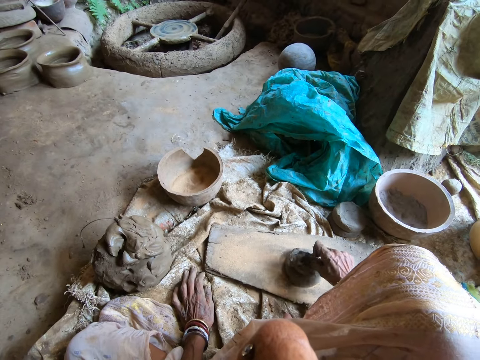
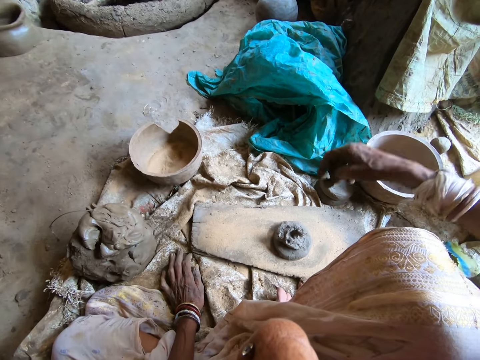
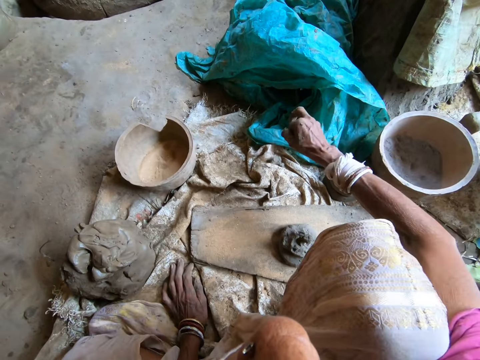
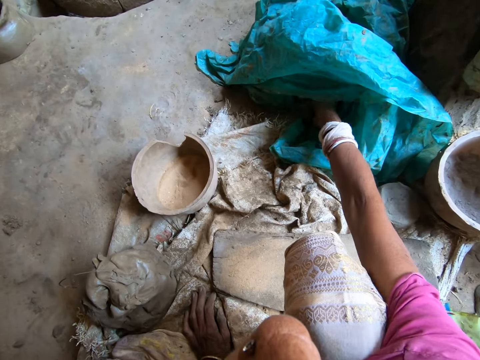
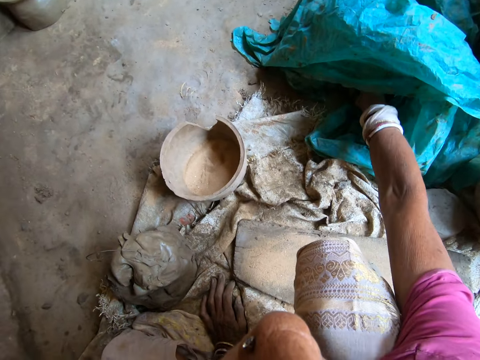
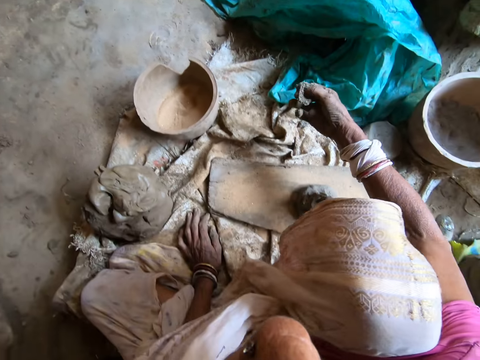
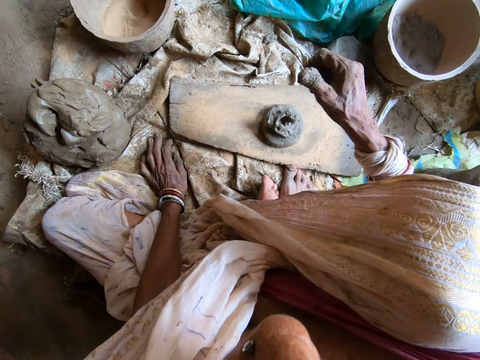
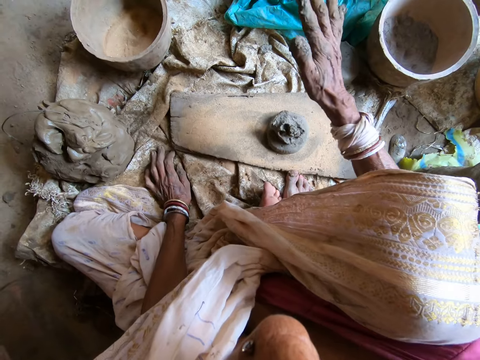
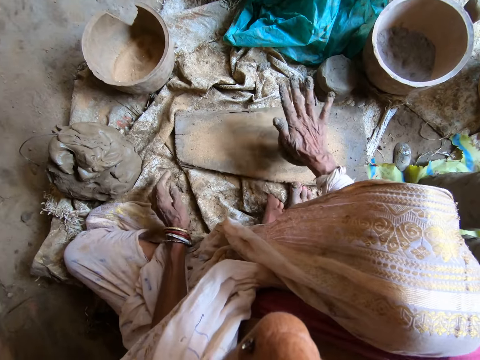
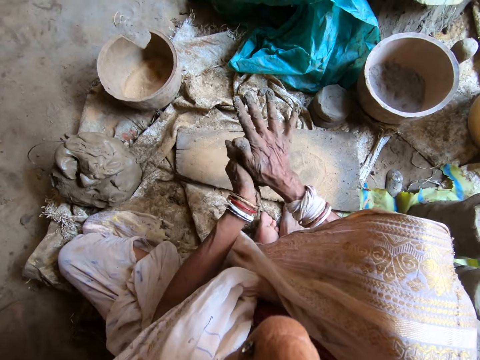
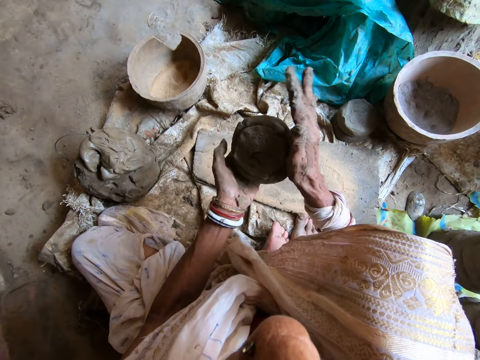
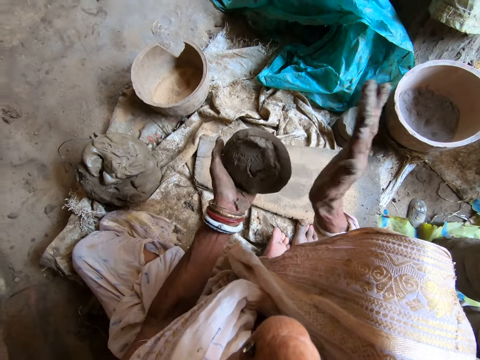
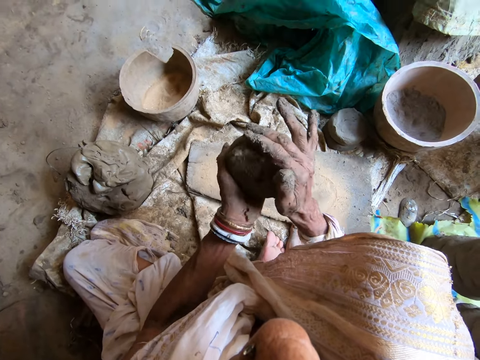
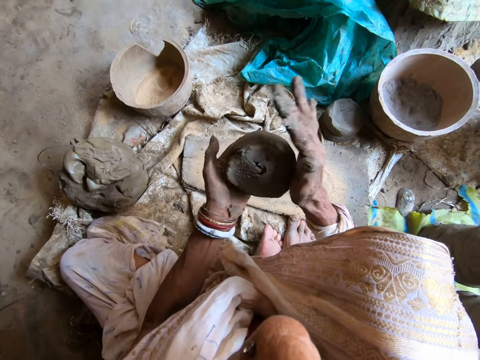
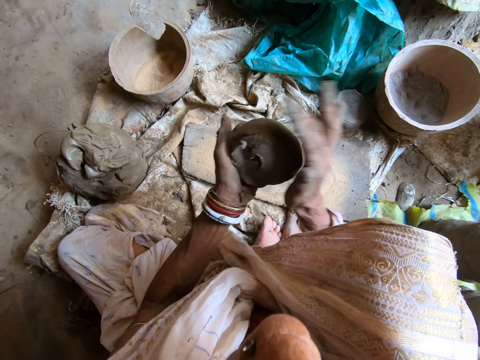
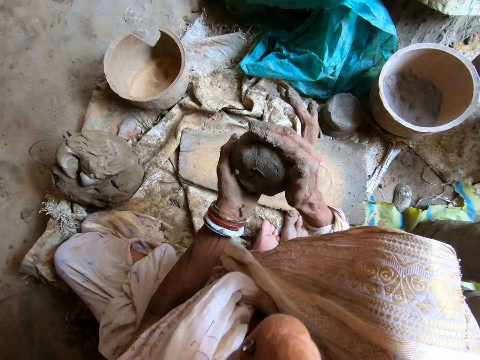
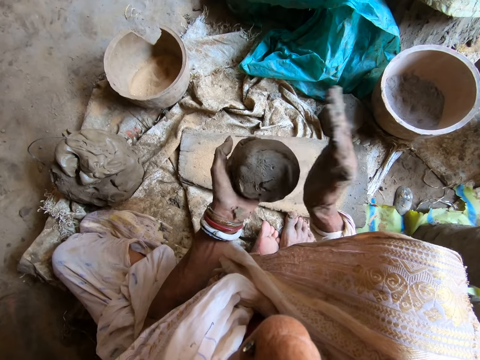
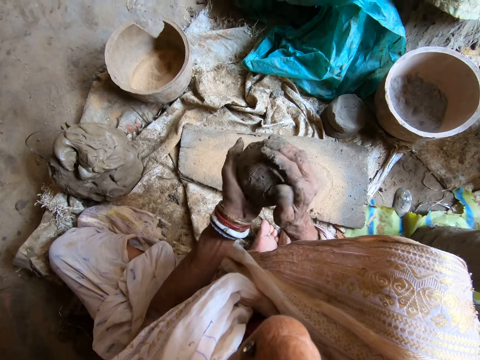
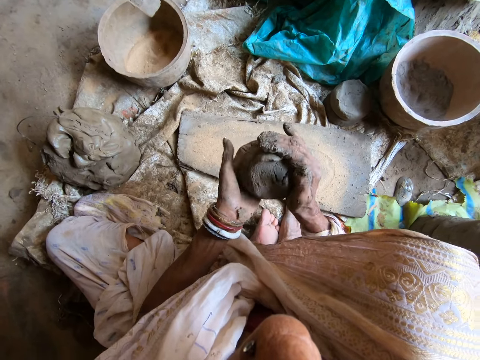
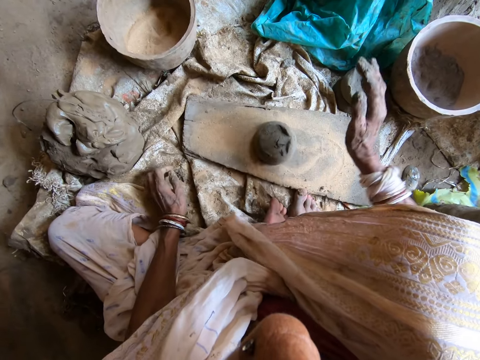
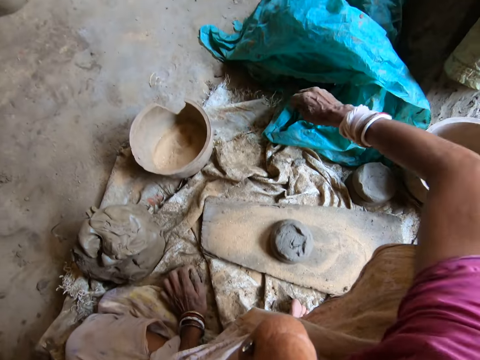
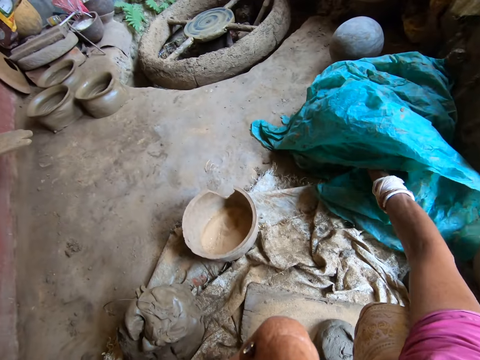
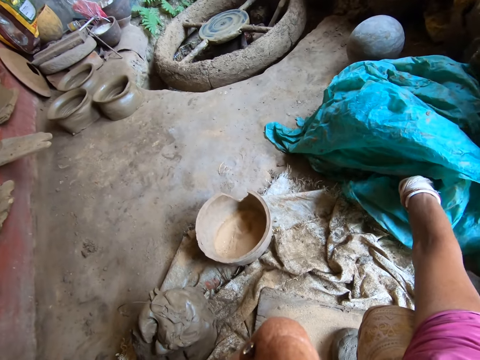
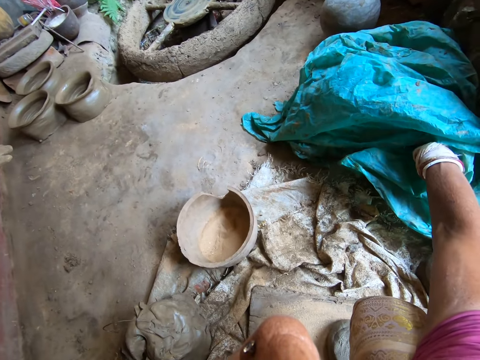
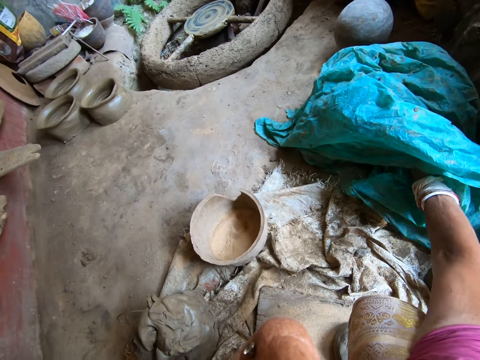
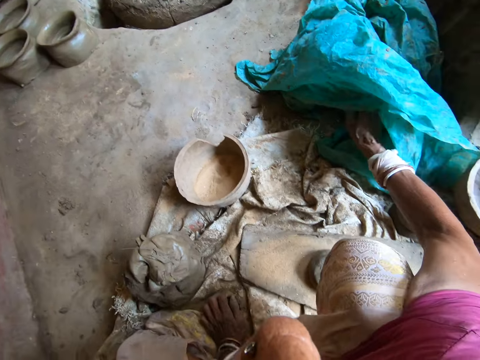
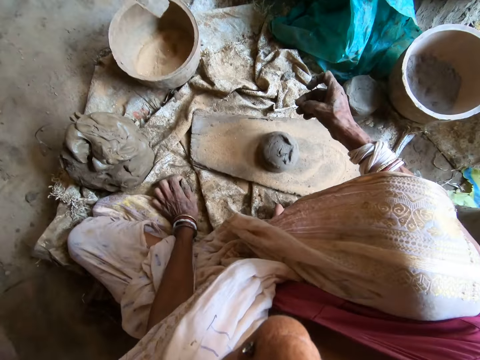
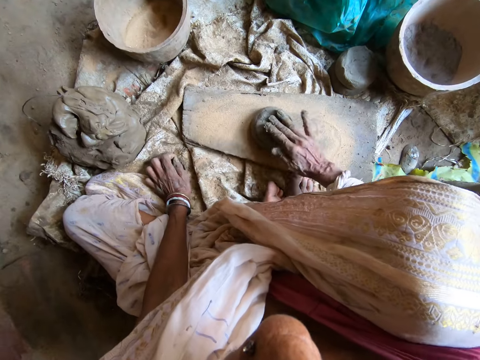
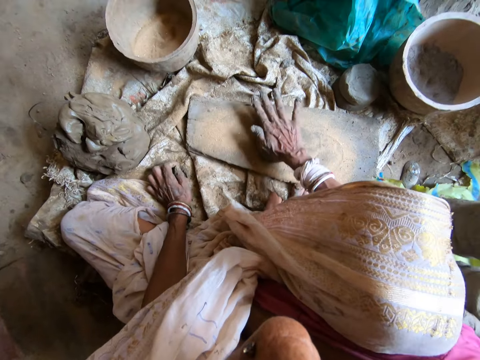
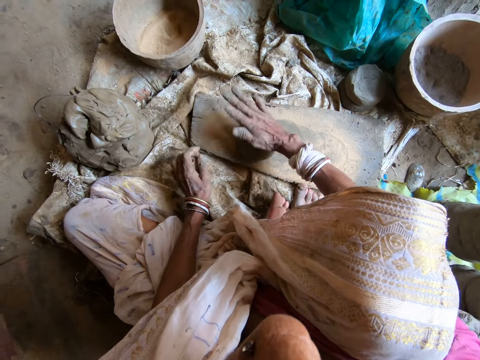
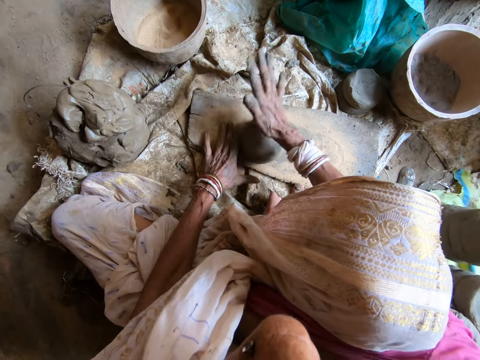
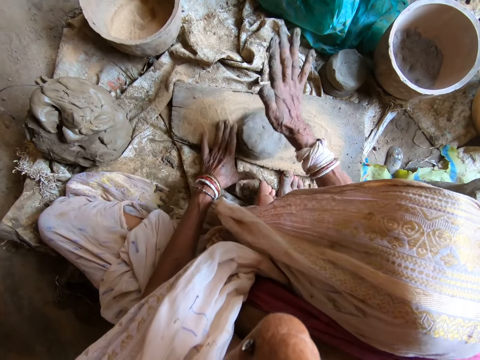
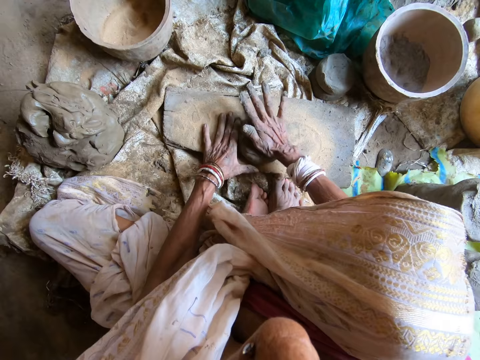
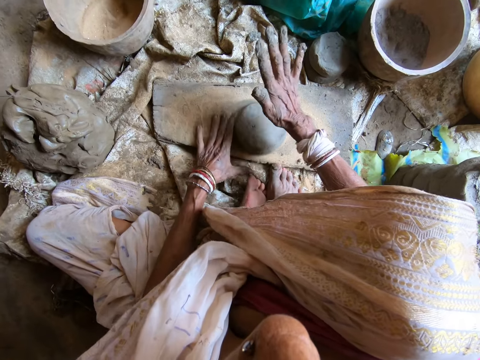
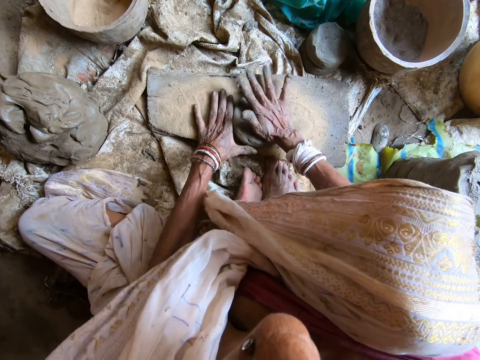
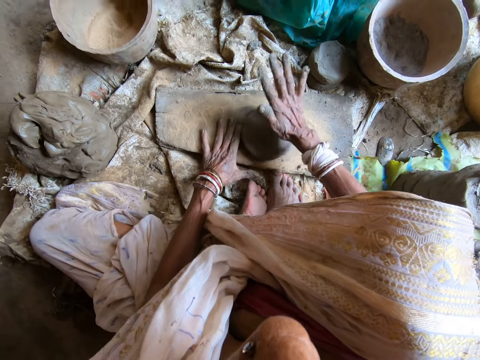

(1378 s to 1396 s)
The camera wearer shakes her hand. She puts her right hand into the plastic bag on the floor. She takes some clay from the plastic bag with her right hand. She cuts a piece of clay. She puts the clay on the clay on the wood or board with her right hand. She hits the clay on the wood with her right hand, with her palm. She takes the clay from the wood with her right hand. She takes the clay with her left hand from her right hand. She molds the clay to shape with her hands. She drops the clay on the wood with her right hand. She puts her right hand into the plastic bag on the floor. She cuts a piece of clay. She takes some clay from the plastic bag with her right hand. She puts the clay on the clay on the wood with her right hand. She hits the clay on the wood with her right hand, with her palm. She beats the clay on the wood to shape with her hands. She molds the clay on the board.

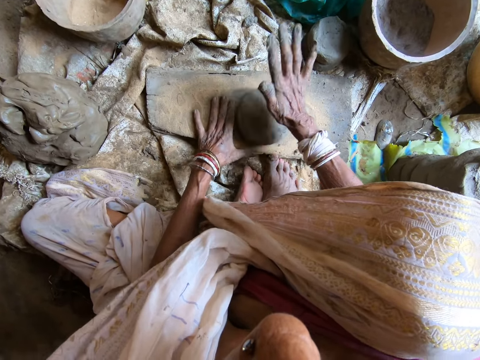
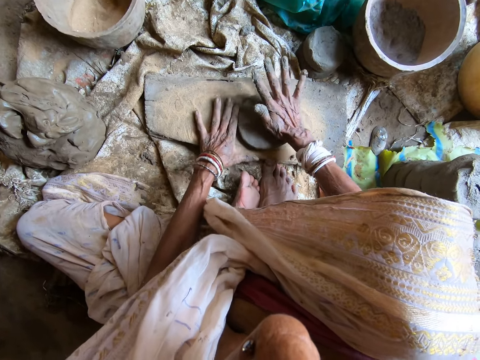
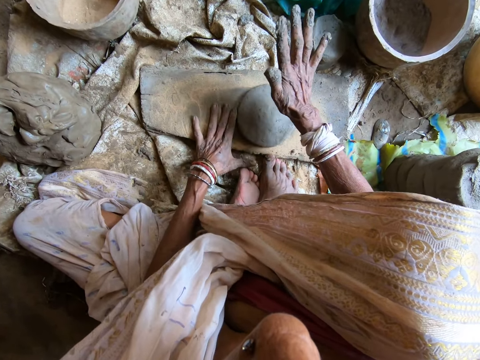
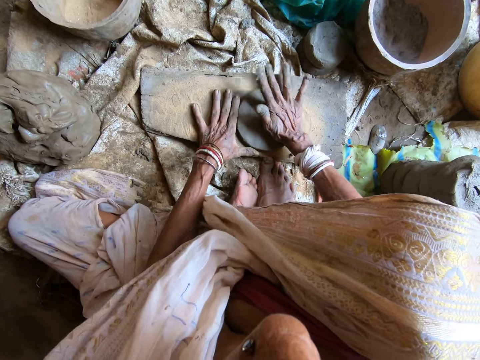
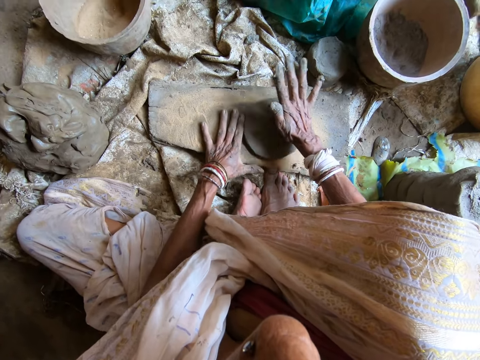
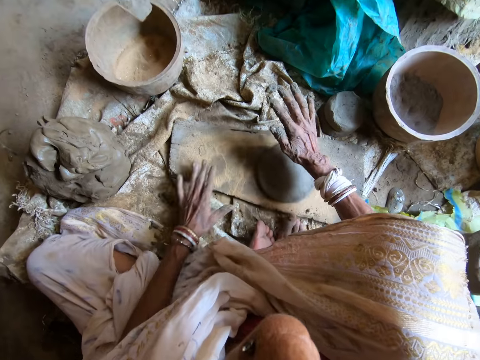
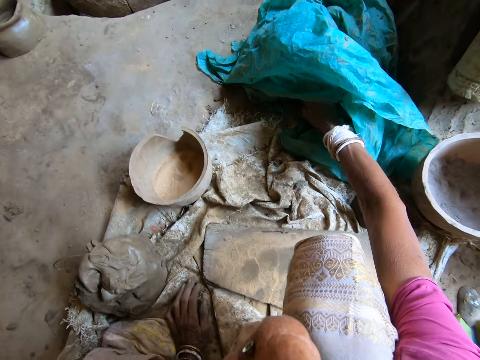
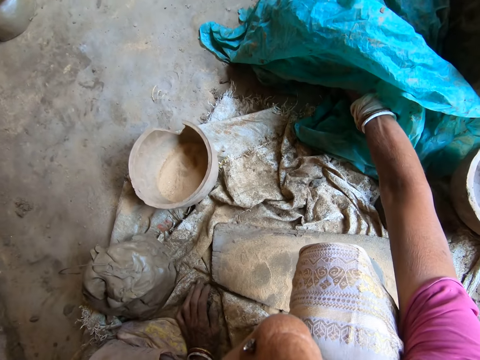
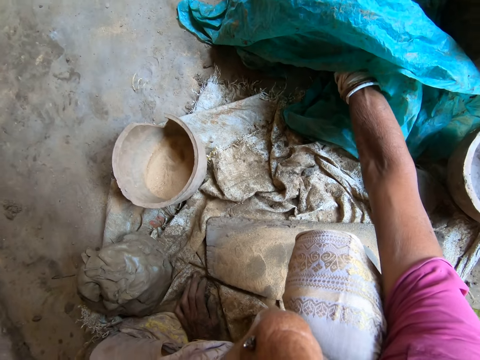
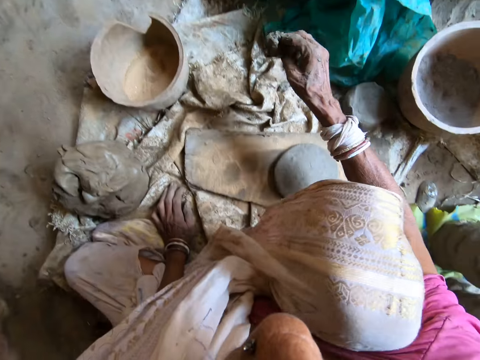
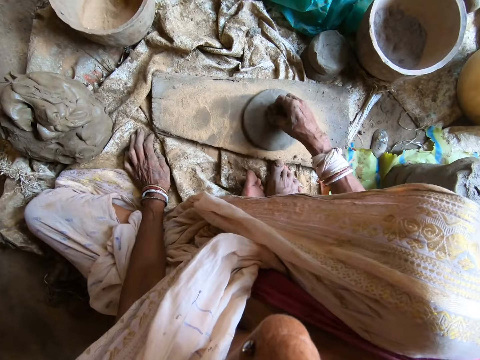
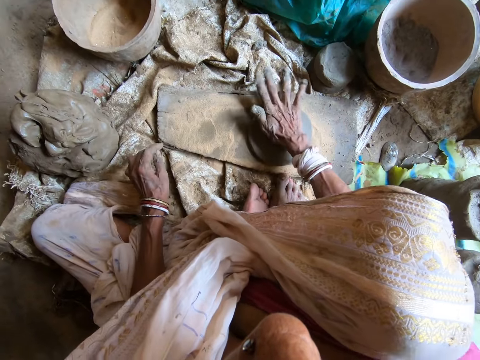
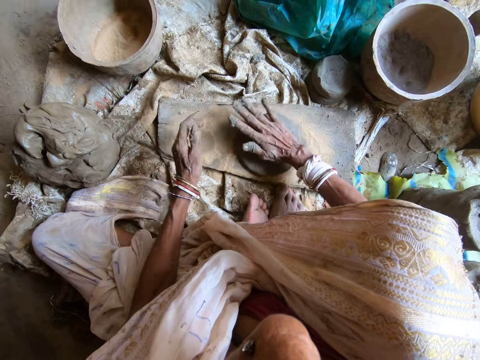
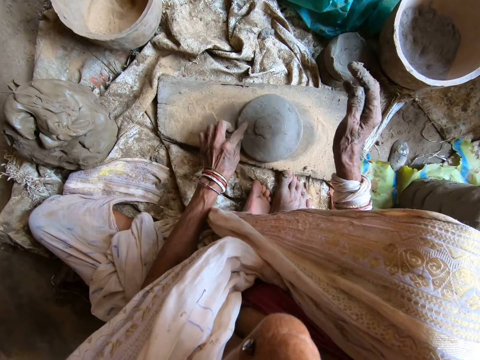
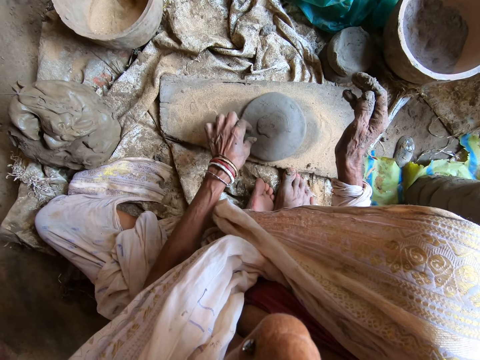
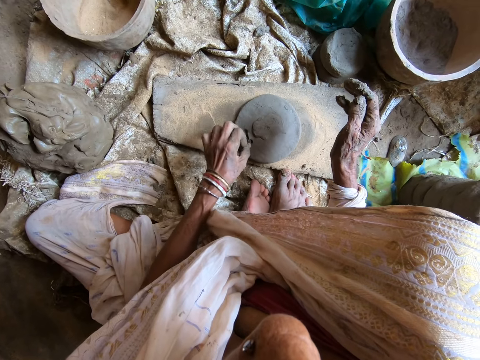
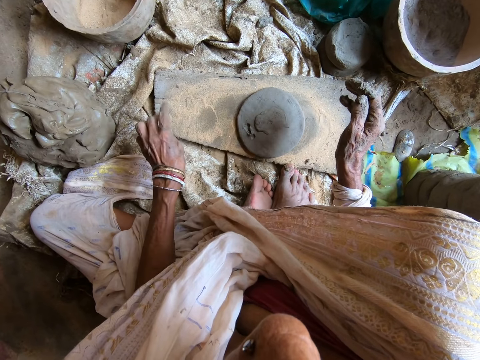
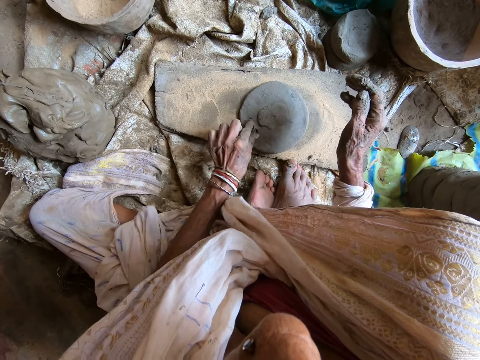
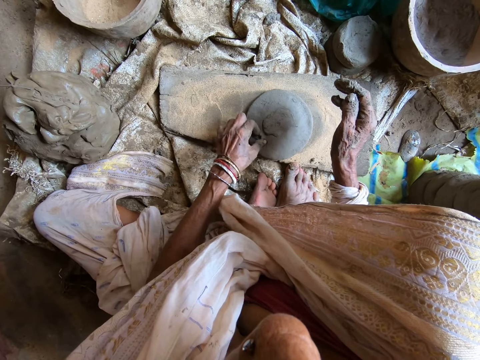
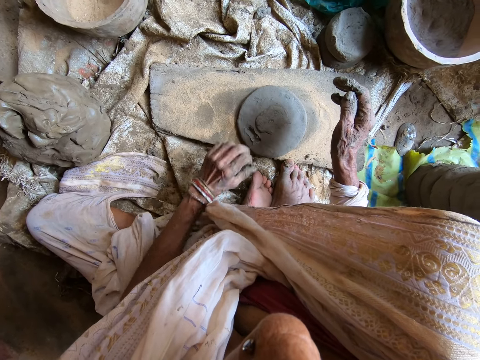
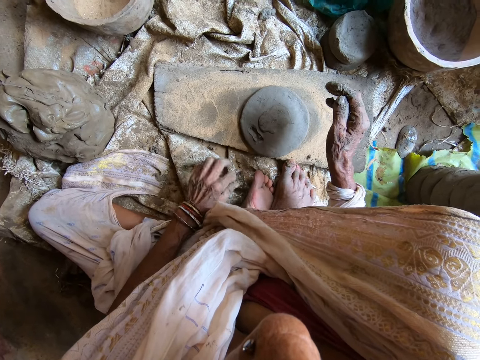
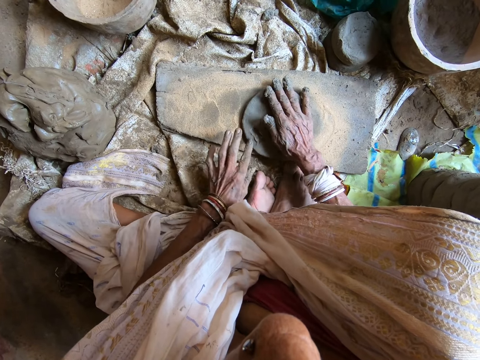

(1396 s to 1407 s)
The camera wearer puts her right hand into the plastic bag on the floor. She stops. She cuts a piece of clay. She takes some clay from the plastic bag with her right hand. She puts the clay on the clay on the wood with her right hand. She molds the clay on the wood to shape with her right hand. She takes out rocky sediments from the clay with her left hand. She throws something. She takes out the rocky sediments from the clay with her left hand again. She rubs her fingers together. She beats the clay on the wood to shape with her hands.
